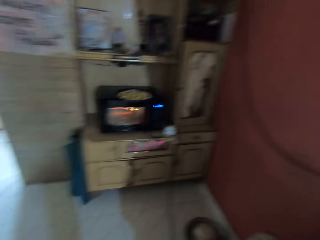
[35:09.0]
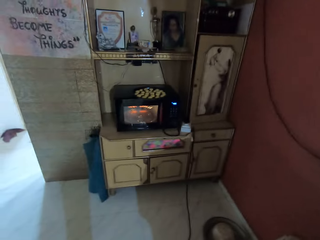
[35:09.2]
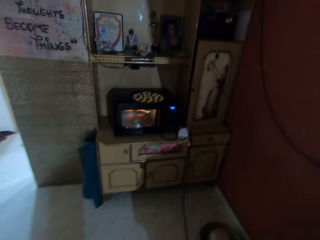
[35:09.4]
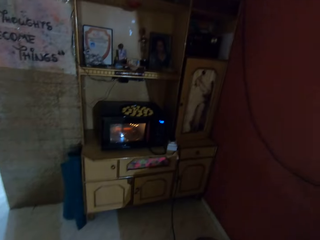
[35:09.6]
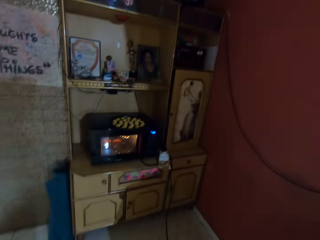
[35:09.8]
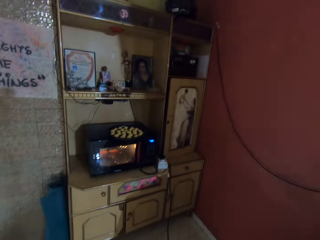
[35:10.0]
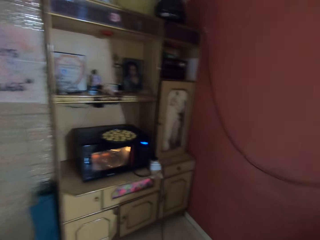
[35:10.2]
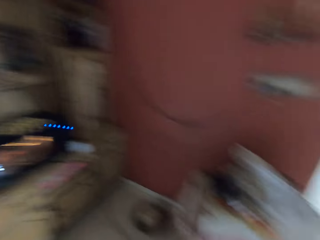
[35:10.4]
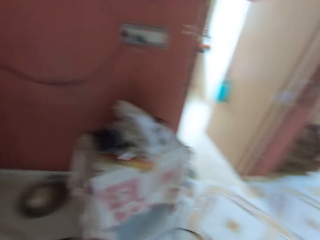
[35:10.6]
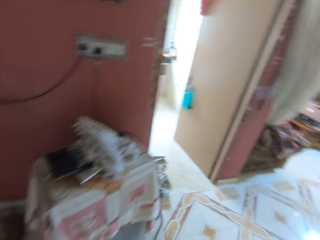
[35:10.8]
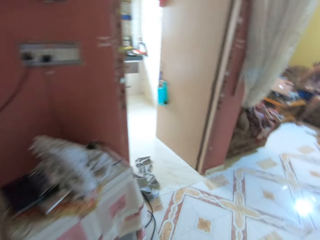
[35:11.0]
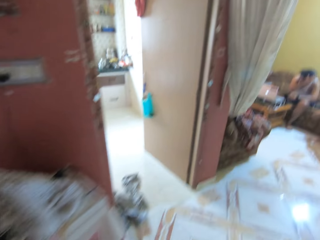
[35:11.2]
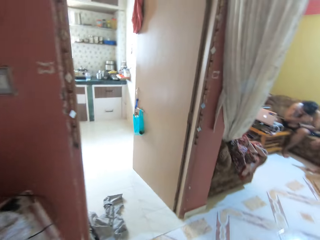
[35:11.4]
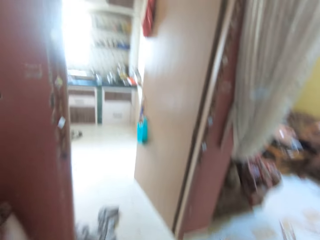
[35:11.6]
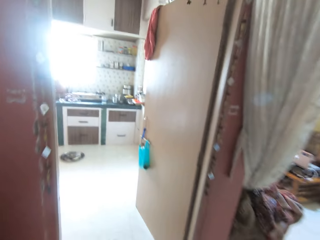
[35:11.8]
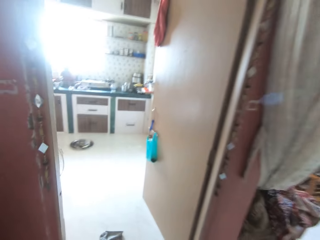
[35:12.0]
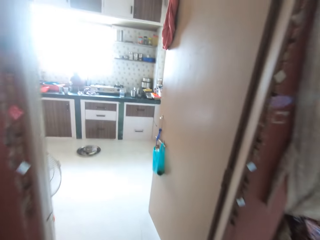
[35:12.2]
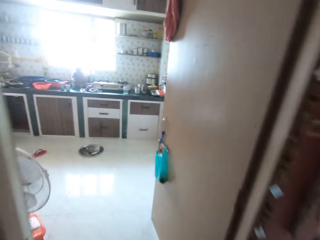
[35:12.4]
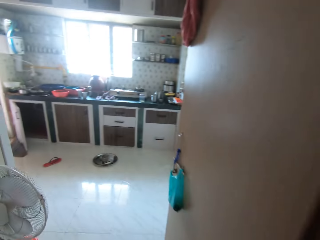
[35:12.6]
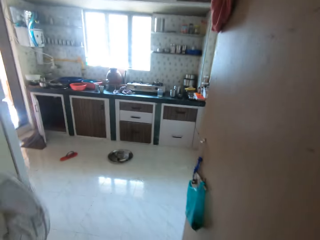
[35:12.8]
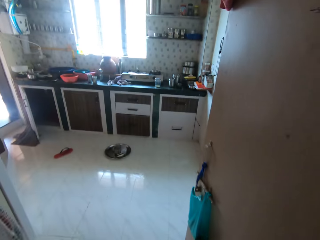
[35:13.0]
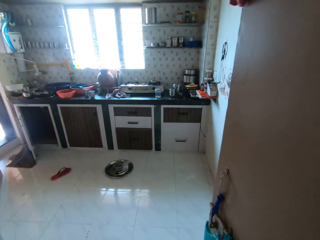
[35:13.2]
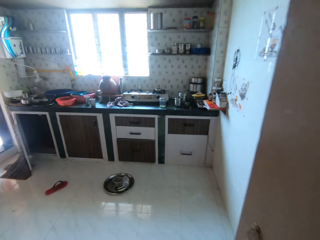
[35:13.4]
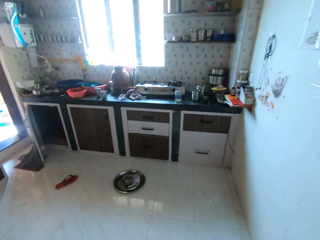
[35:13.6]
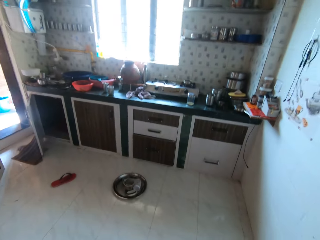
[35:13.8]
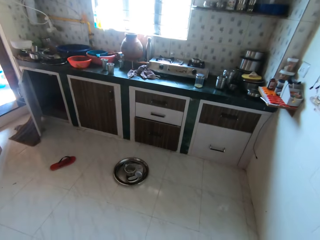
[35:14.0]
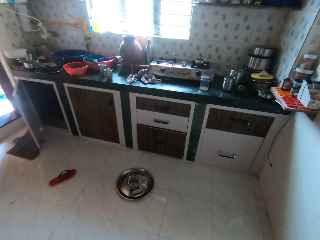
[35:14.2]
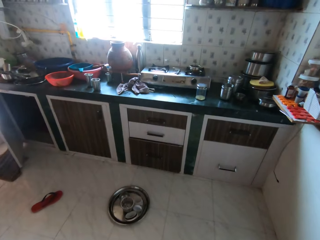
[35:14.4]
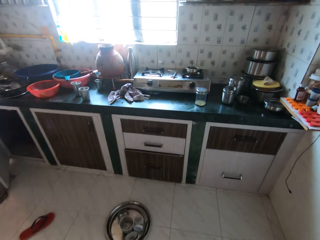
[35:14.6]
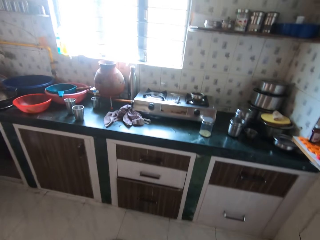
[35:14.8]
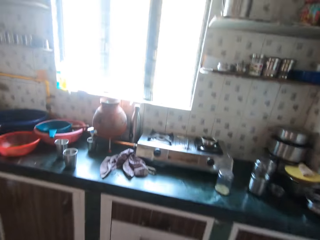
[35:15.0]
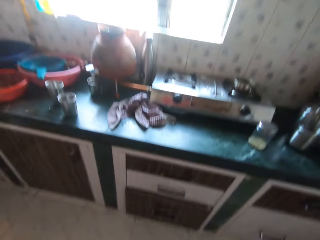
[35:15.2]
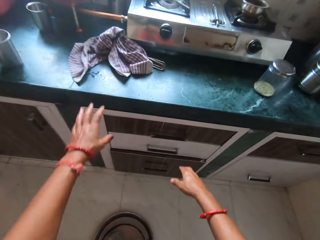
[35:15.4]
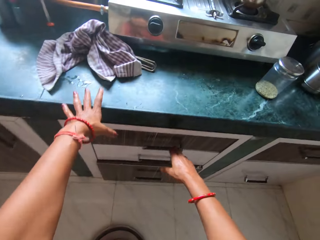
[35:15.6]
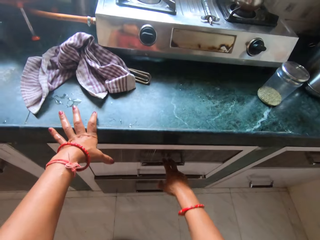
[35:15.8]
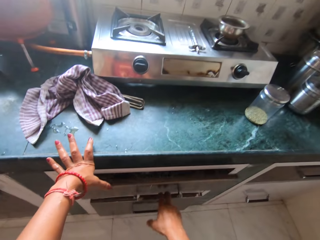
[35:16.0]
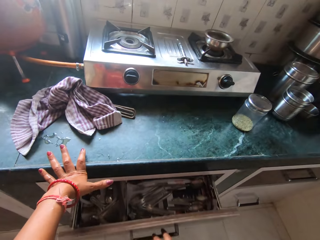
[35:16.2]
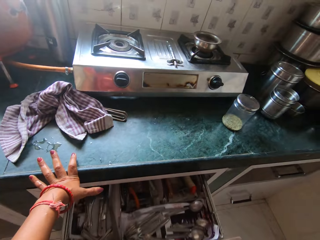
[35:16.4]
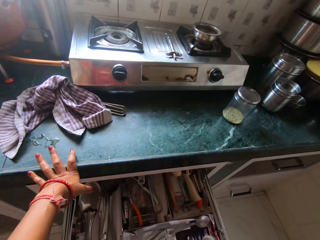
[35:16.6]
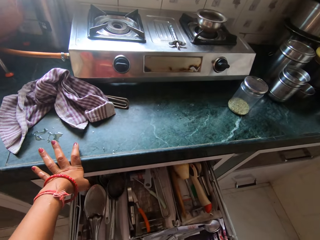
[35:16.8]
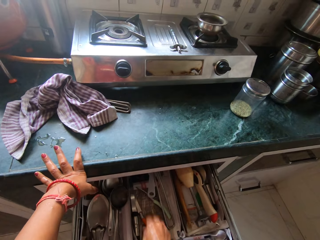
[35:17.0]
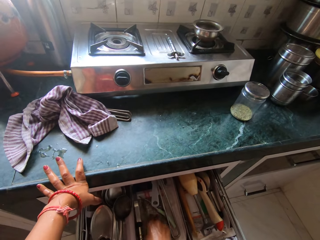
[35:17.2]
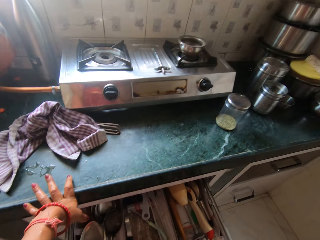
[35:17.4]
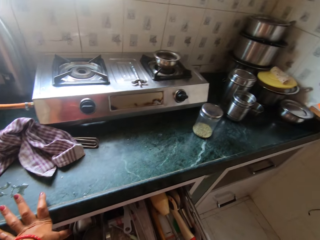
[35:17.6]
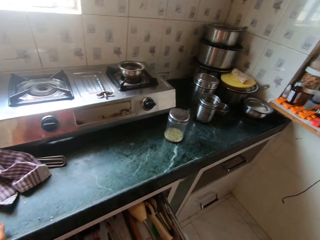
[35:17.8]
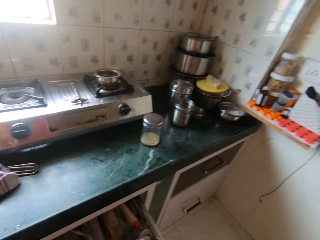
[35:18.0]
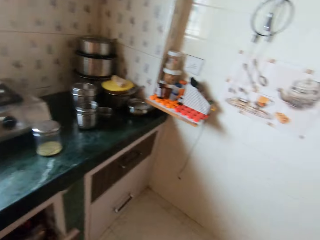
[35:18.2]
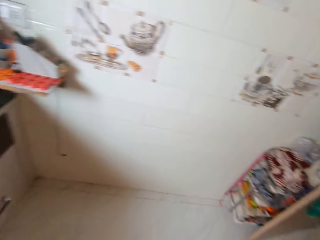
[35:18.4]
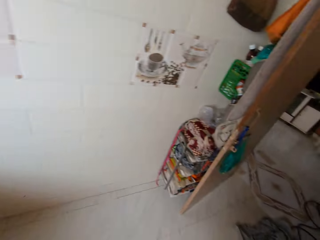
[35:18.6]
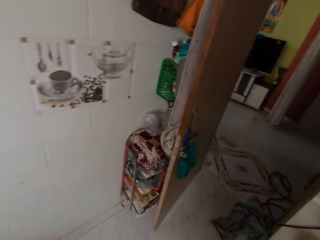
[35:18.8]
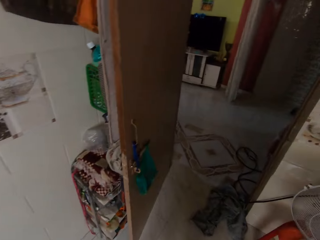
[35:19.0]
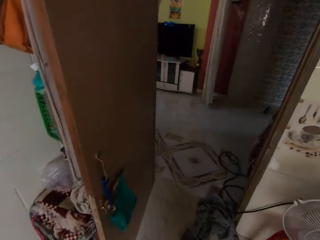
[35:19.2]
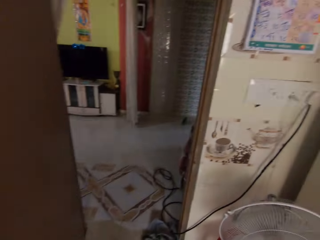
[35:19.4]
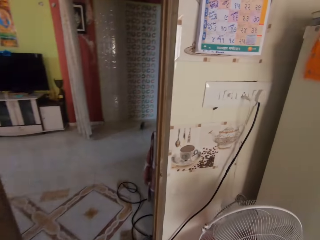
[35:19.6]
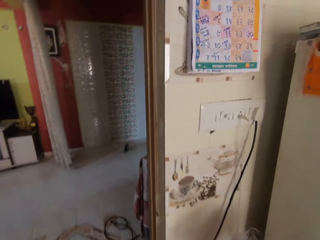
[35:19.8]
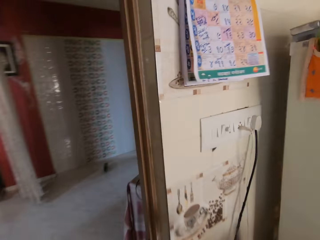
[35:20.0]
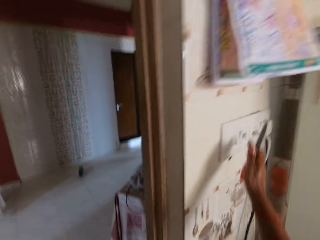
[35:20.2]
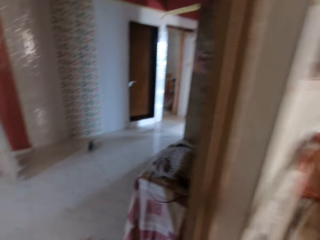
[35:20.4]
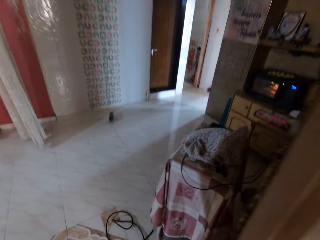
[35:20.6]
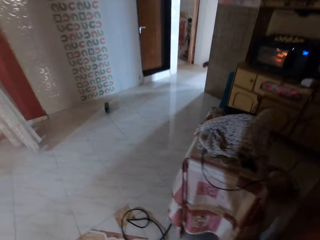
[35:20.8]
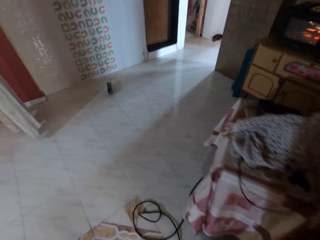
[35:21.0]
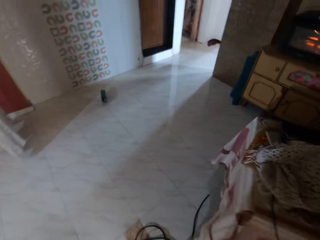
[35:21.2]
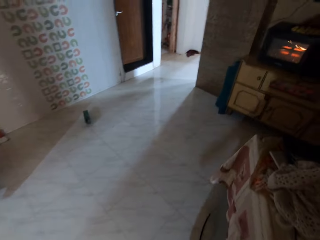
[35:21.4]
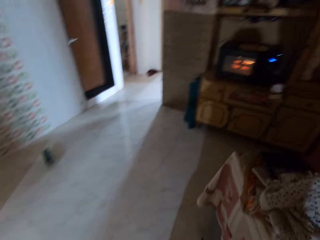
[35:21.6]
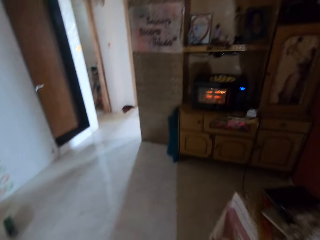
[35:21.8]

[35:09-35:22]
The camera wearer walks into the kitchen. She places her left hand on the cupboard. She opens the cupboard drawer with her right hand. She picks up a knife from the cupboard drawer with her right hand. She closes the drawer. She walks back to the living room. She turns off a kitchen switch with her right hand.

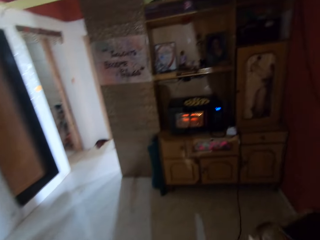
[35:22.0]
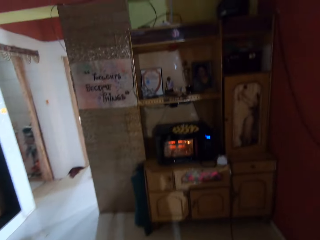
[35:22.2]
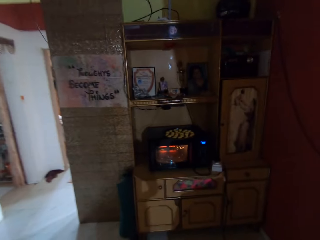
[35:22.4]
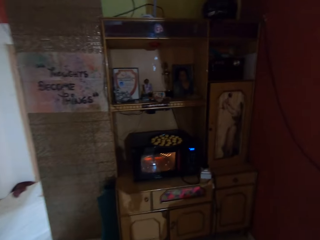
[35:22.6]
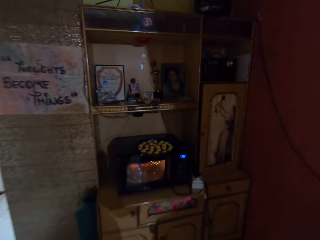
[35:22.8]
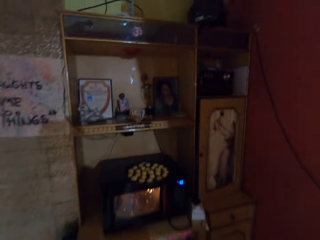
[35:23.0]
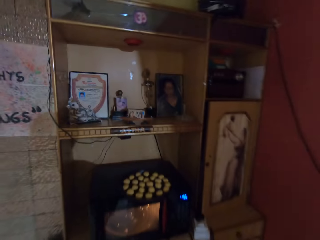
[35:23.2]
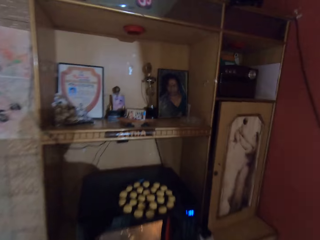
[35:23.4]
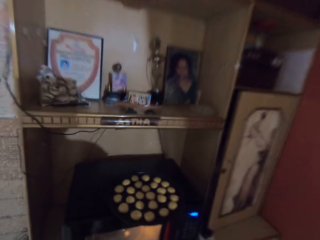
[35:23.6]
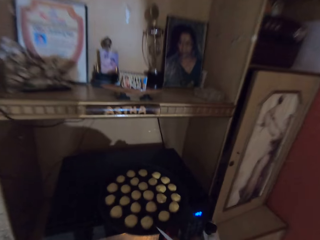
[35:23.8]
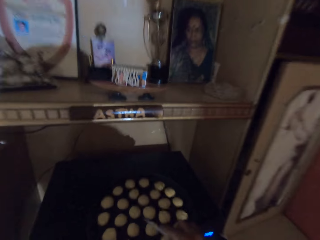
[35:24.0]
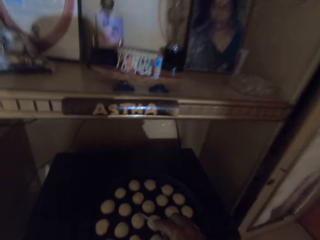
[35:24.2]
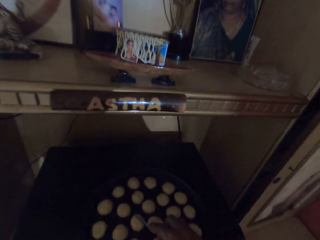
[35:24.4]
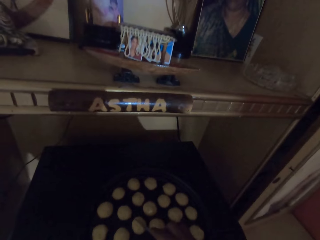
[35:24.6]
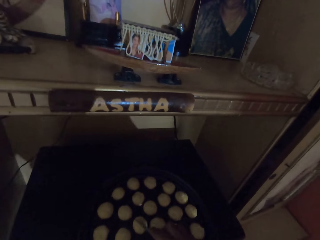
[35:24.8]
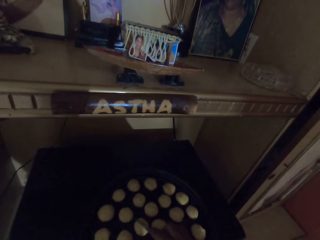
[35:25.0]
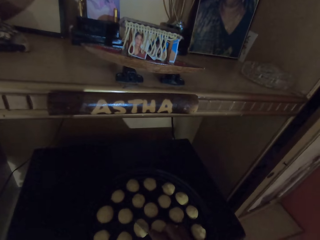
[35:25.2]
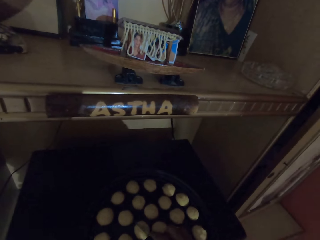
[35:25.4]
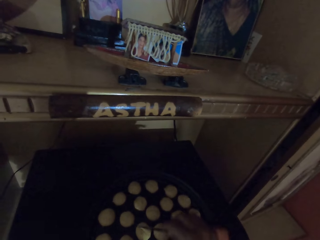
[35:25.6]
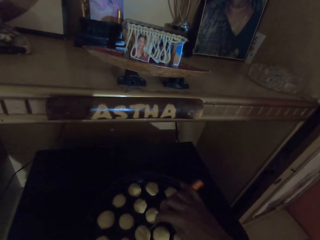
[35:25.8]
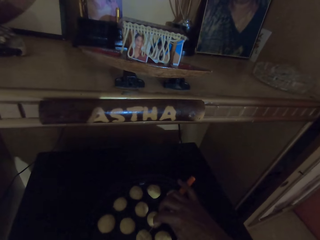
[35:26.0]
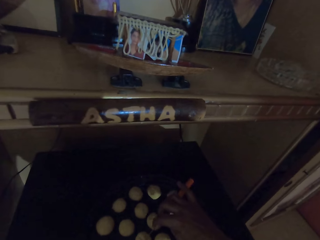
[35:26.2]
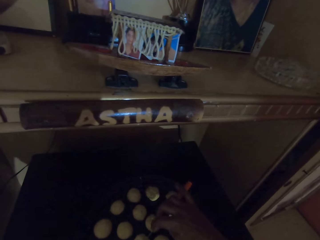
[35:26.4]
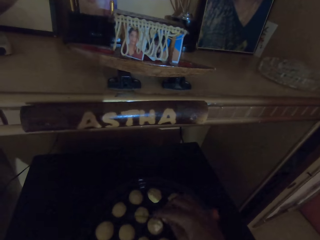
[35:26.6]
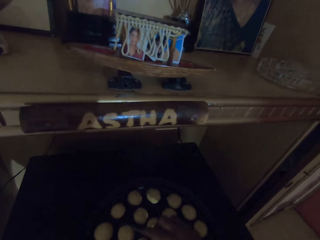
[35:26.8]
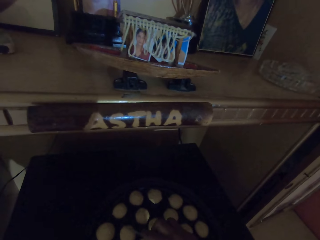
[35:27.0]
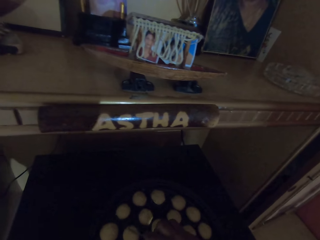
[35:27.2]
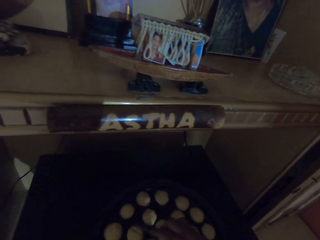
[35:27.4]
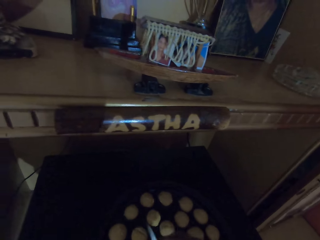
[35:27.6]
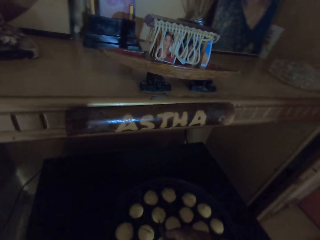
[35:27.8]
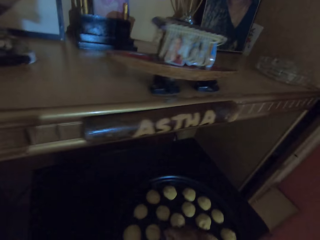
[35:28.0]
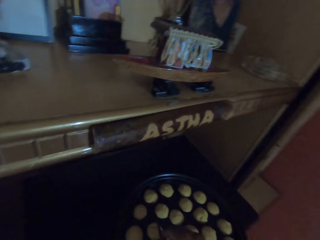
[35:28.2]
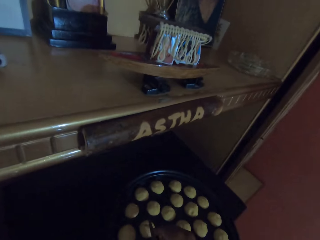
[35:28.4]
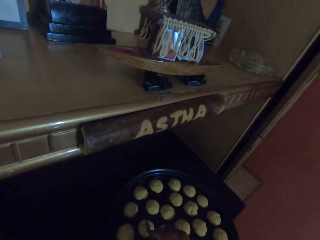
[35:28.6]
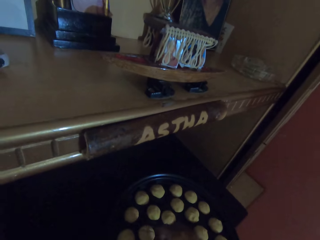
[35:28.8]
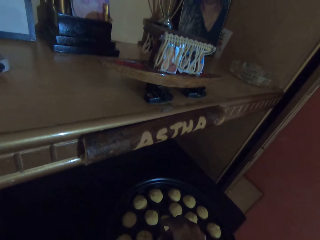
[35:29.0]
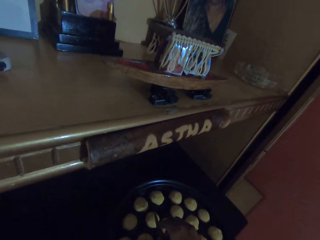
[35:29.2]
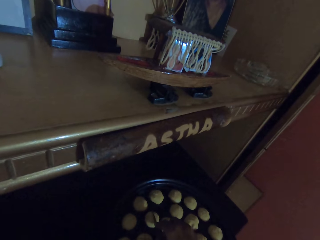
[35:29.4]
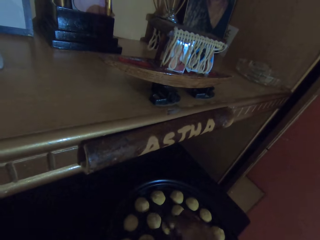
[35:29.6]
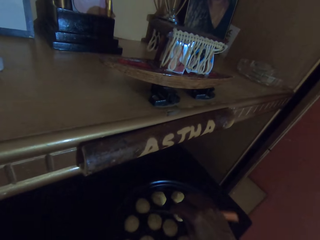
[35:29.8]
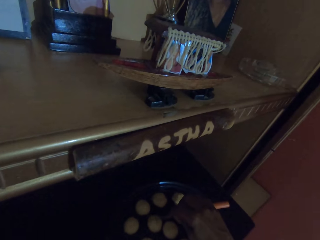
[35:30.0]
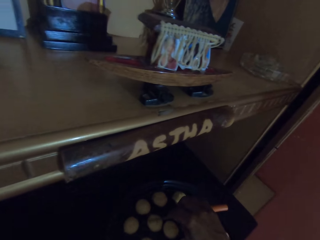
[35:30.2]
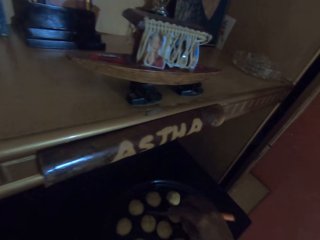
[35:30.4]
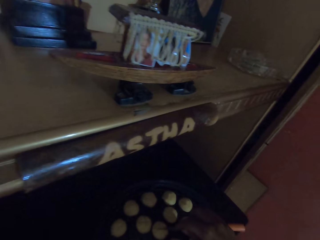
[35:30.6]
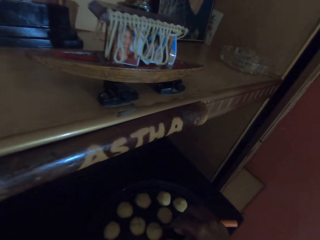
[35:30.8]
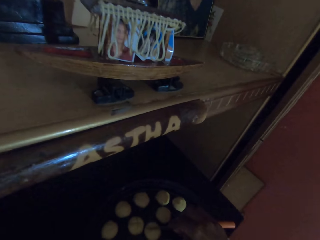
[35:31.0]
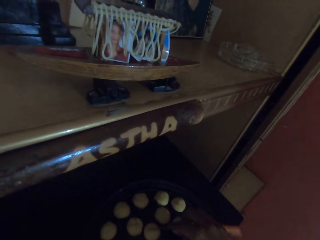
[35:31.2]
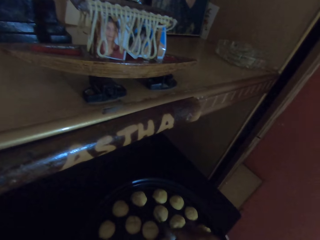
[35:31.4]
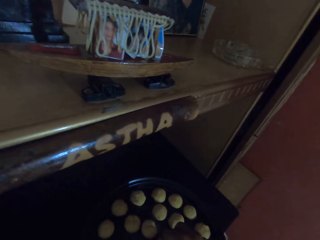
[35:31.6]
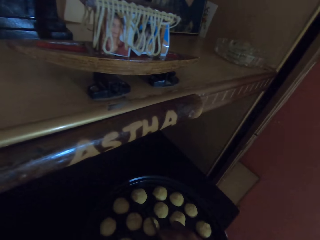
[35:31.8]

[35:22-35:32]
The camera wearer sings. She walks in the living room. She shapes the dough with the knife. She marks the molded doughs with the knife in her right hand.
